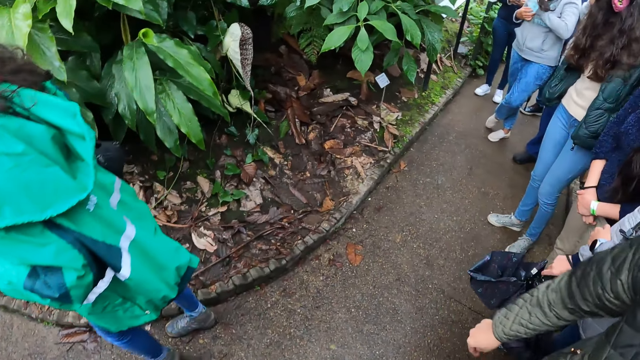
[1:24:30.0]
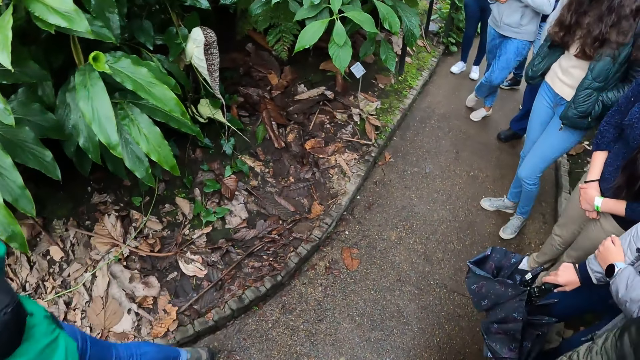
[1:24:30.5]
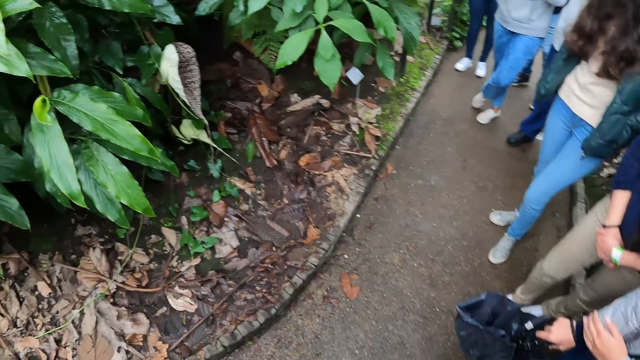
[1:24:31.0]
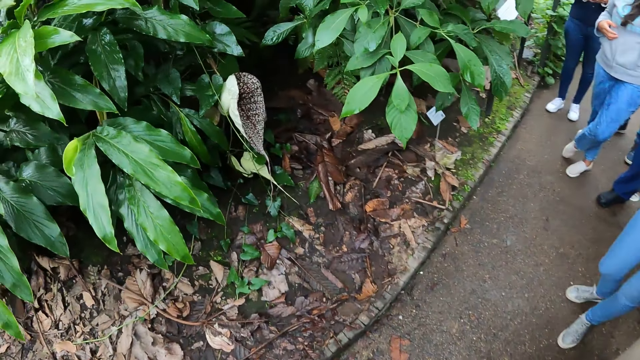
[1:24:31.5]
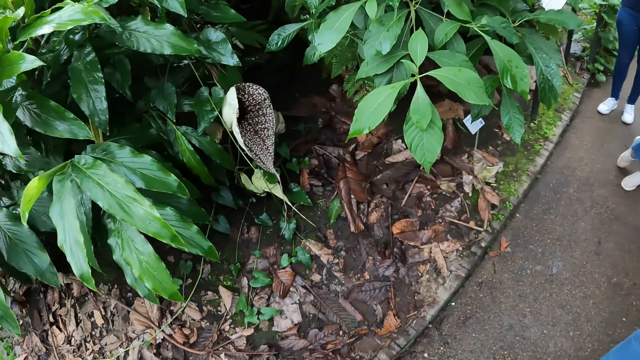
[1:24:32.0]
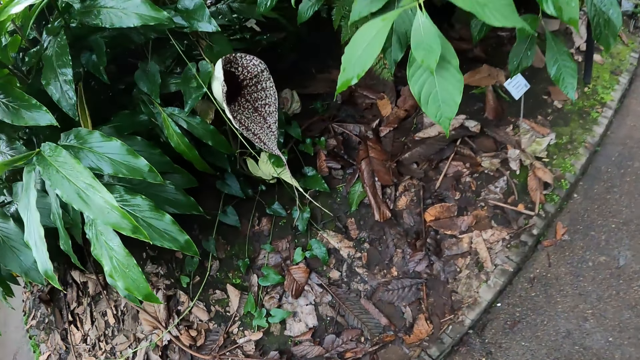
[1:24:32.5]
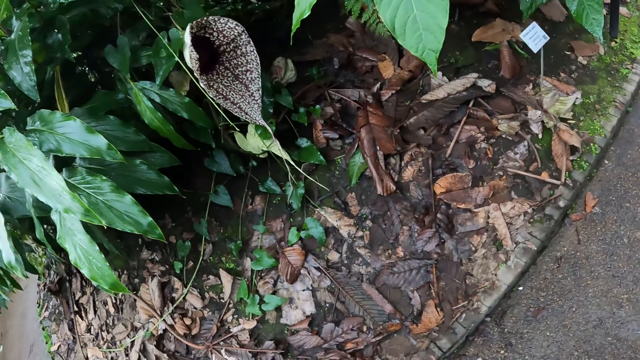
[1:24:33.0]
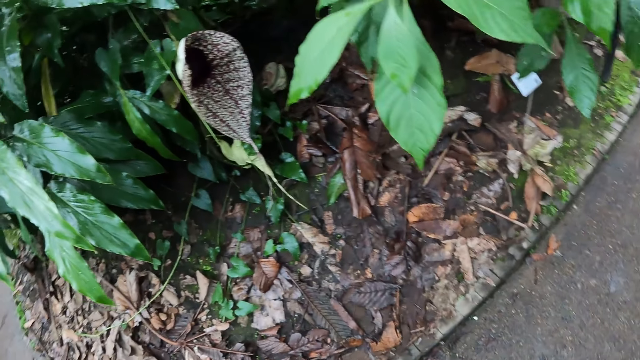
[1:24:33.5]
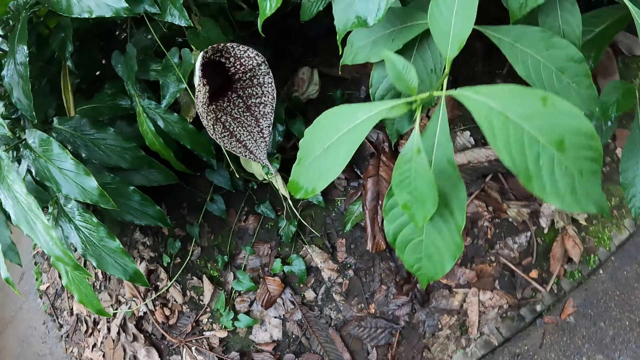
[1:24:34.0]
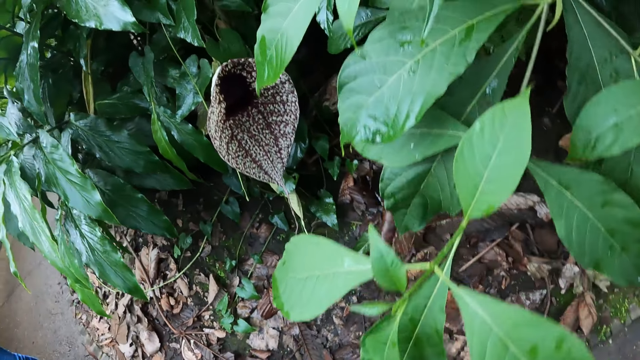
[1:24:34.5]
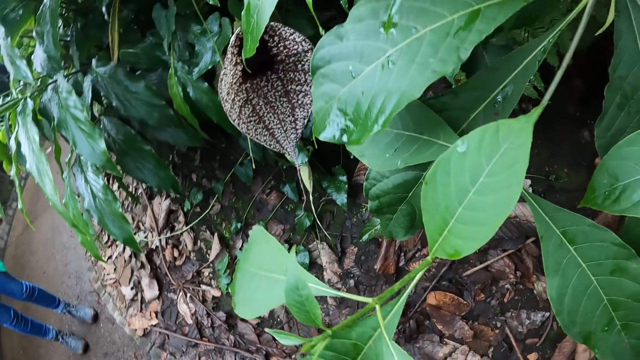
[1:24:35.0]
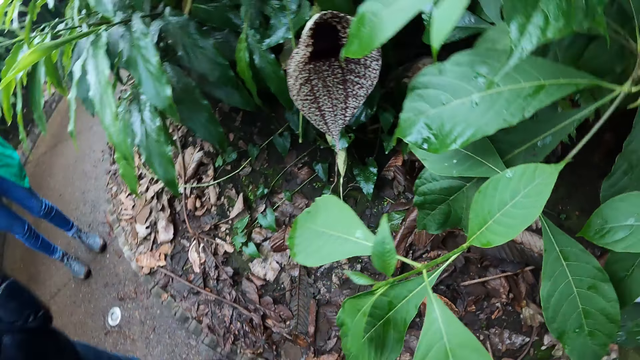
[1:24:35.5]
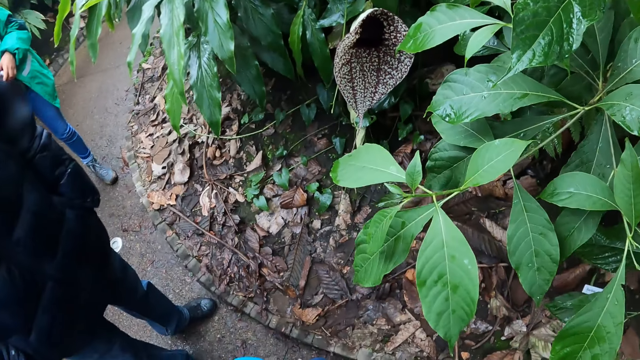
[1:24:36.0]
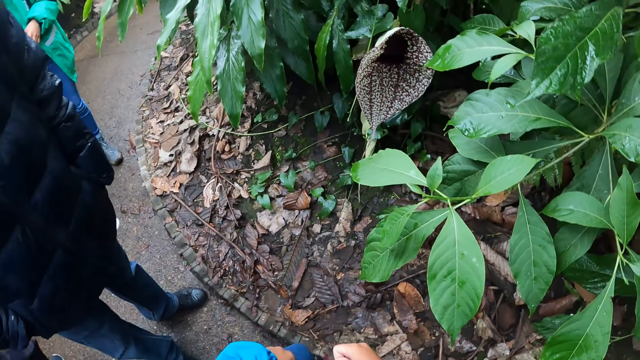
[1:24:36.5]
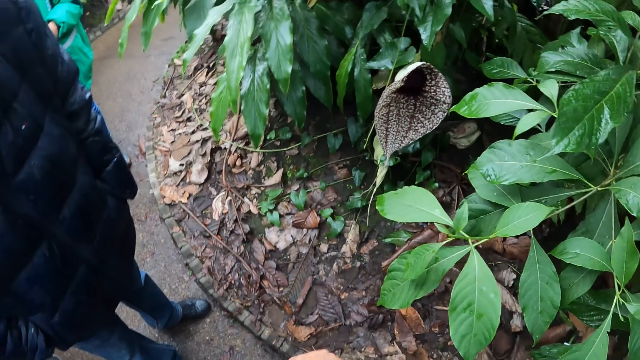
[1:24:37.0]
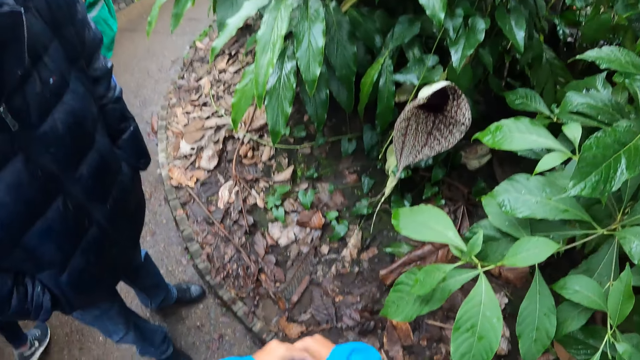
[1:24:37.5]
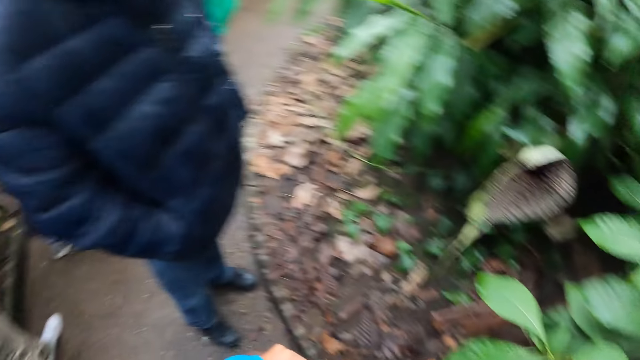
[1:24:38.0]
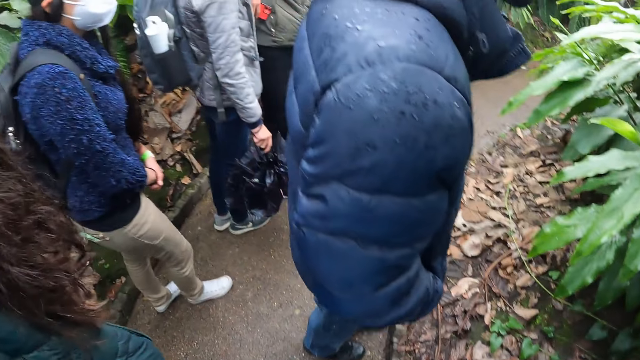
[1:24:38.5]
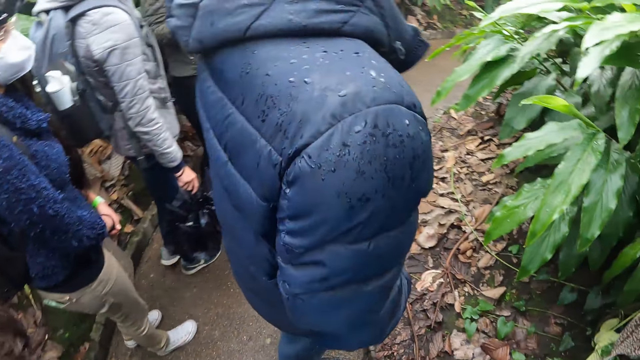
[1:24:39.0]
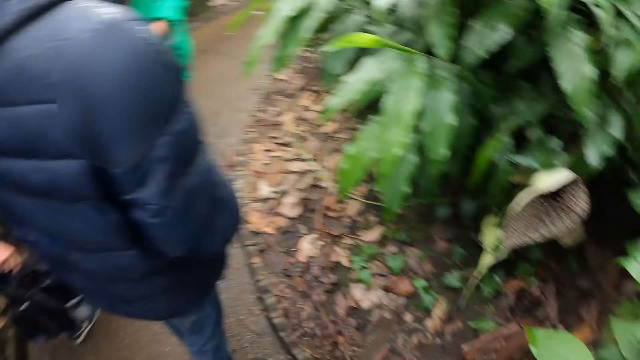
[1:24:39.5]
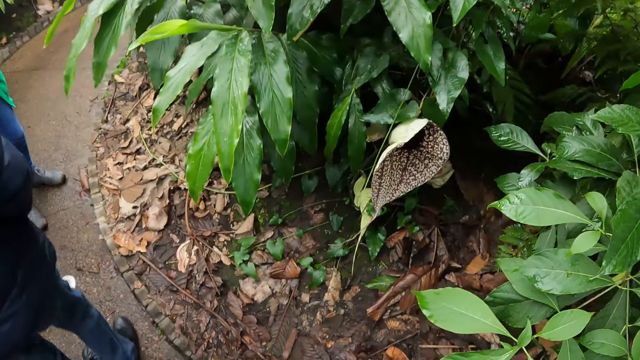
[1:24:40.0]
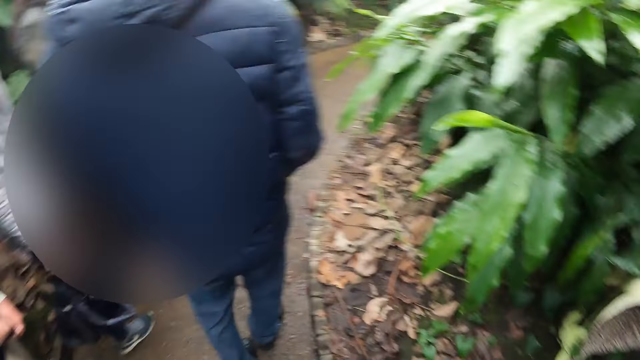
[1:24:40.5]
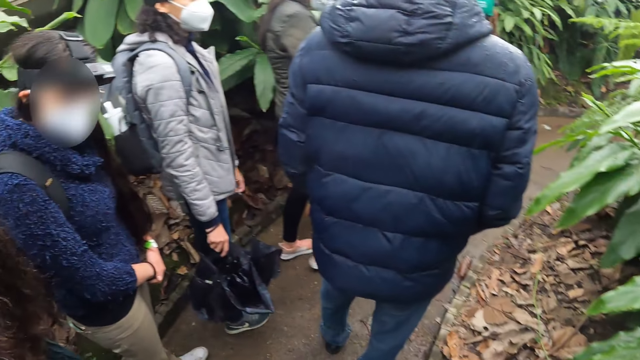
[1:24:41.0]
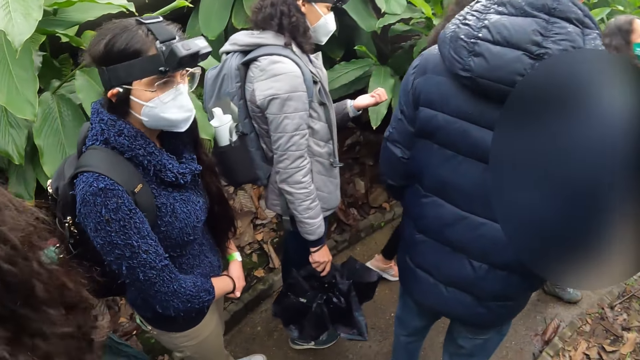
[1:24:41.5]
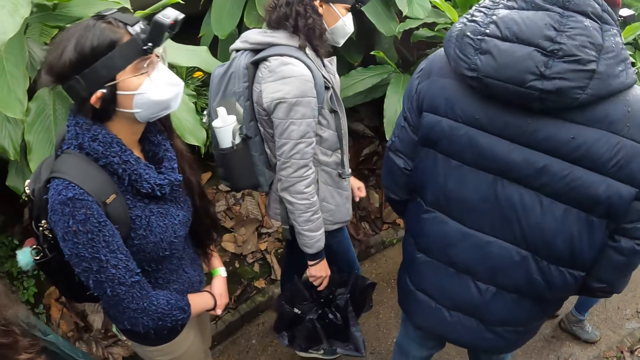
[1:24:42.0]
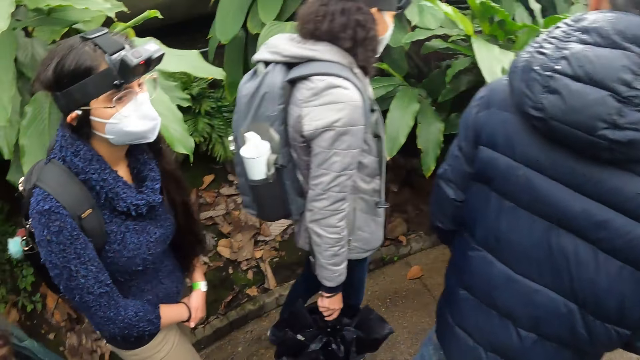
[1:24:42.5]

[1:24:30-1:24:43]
The camera wearer walks with the group of people in the garden.

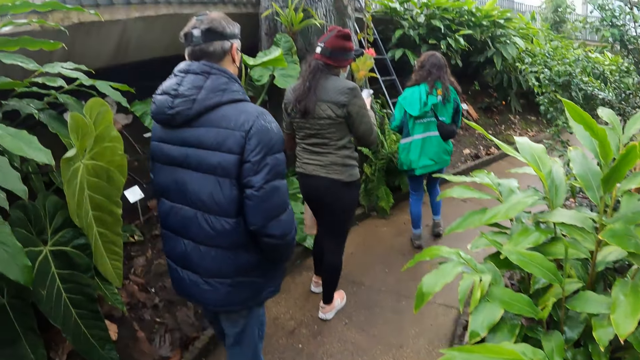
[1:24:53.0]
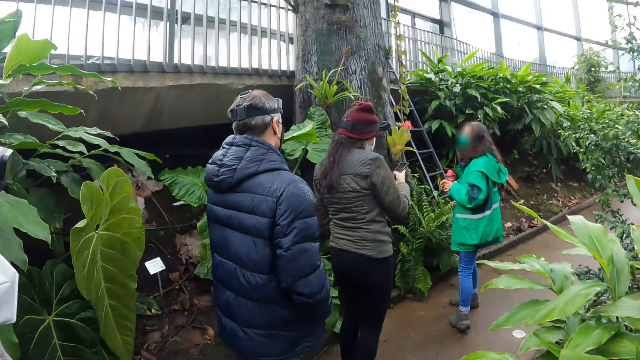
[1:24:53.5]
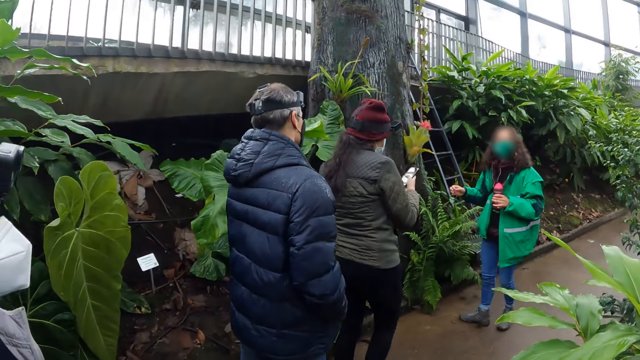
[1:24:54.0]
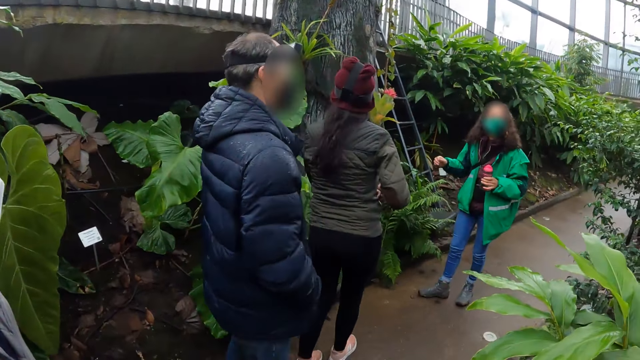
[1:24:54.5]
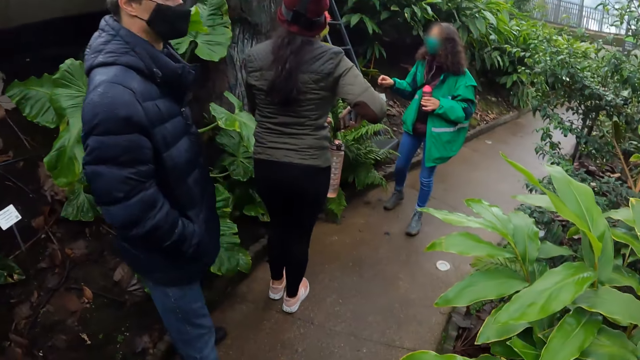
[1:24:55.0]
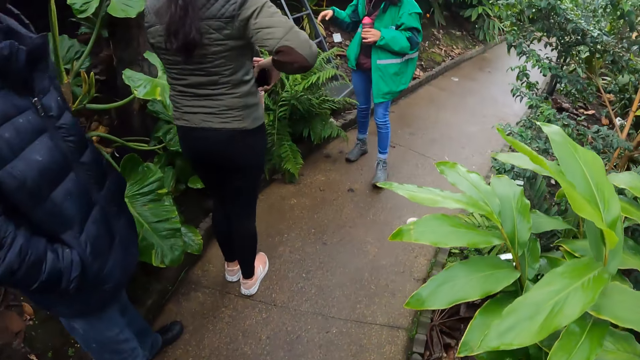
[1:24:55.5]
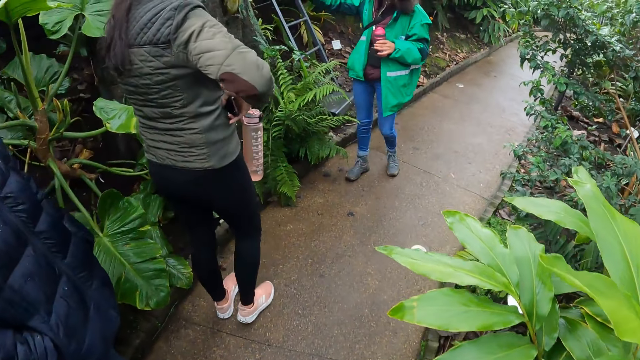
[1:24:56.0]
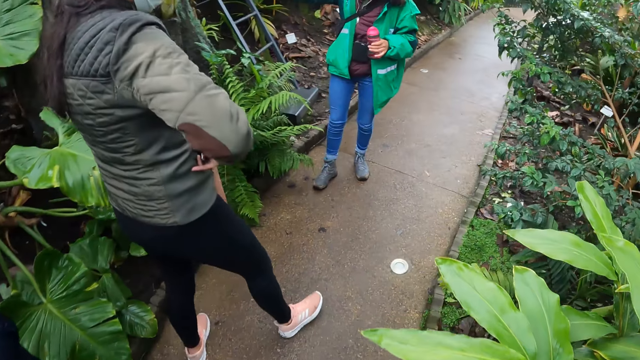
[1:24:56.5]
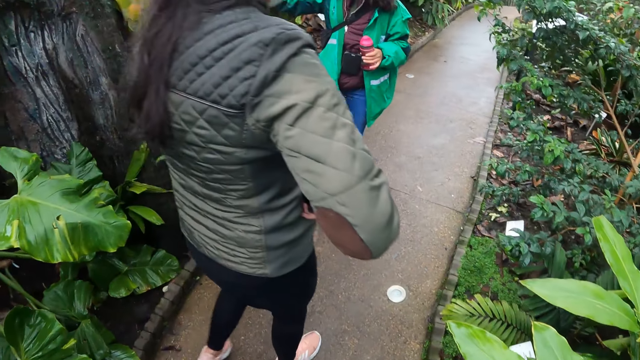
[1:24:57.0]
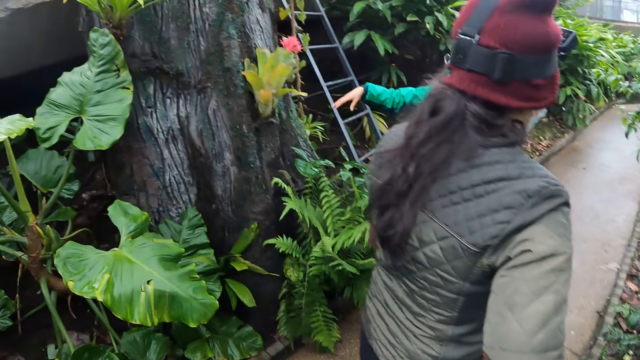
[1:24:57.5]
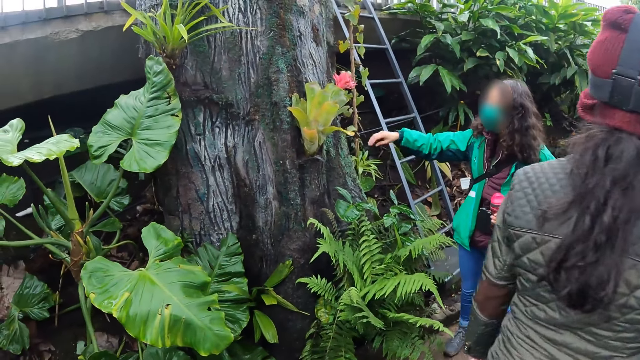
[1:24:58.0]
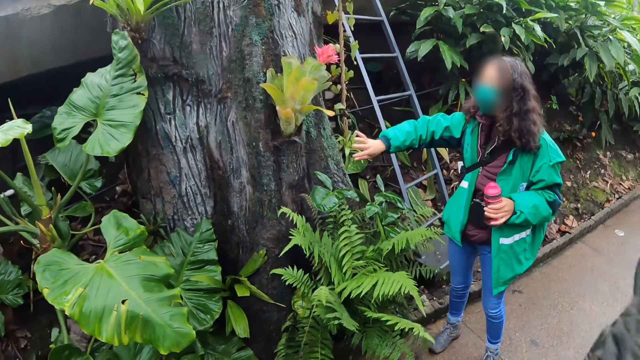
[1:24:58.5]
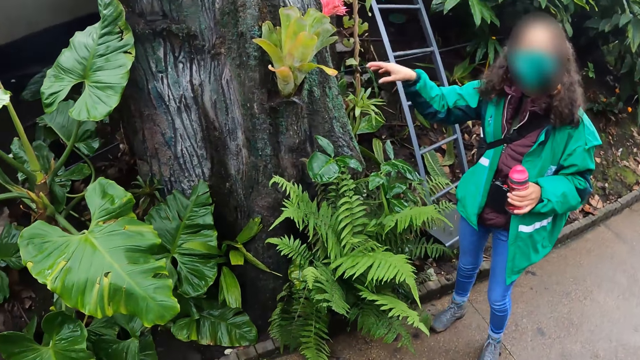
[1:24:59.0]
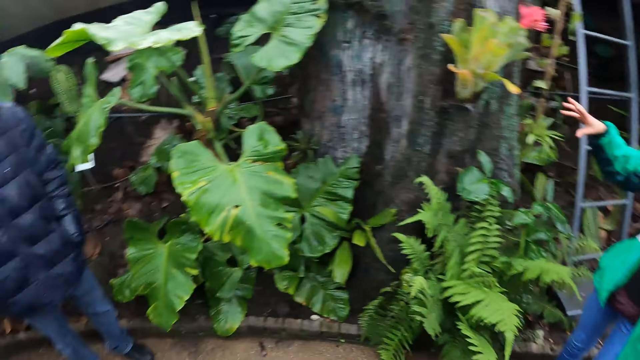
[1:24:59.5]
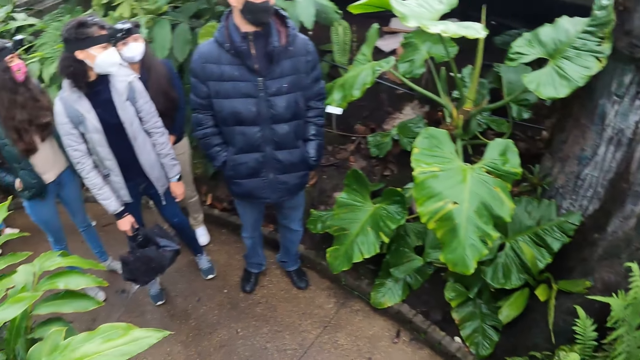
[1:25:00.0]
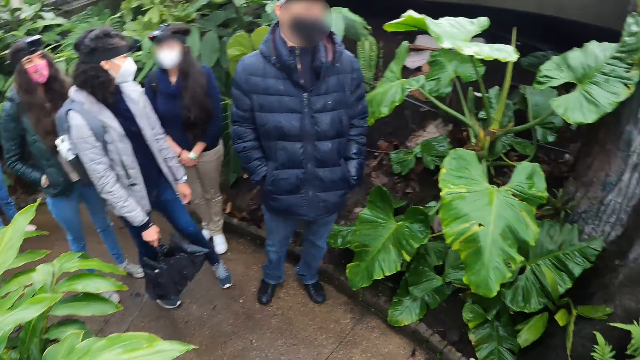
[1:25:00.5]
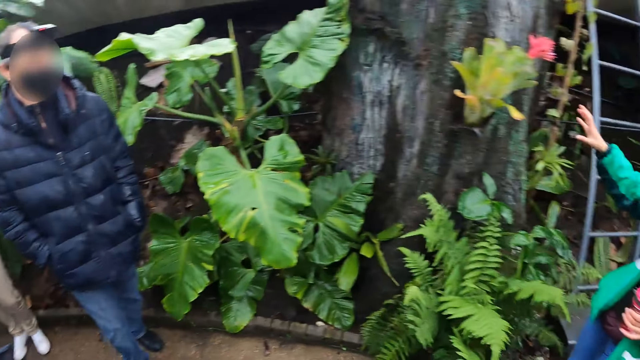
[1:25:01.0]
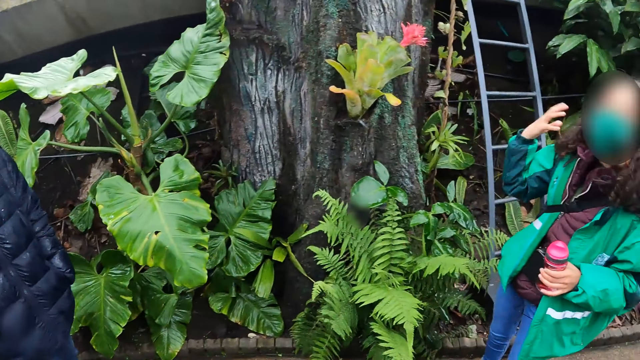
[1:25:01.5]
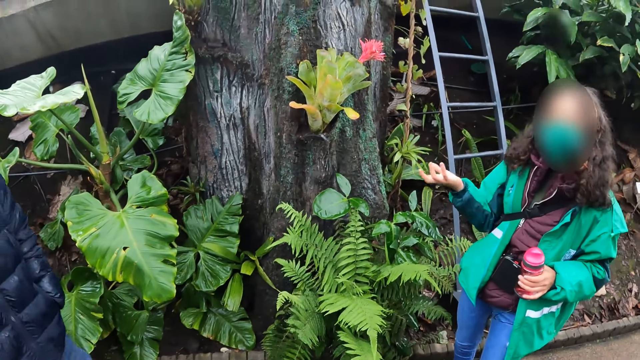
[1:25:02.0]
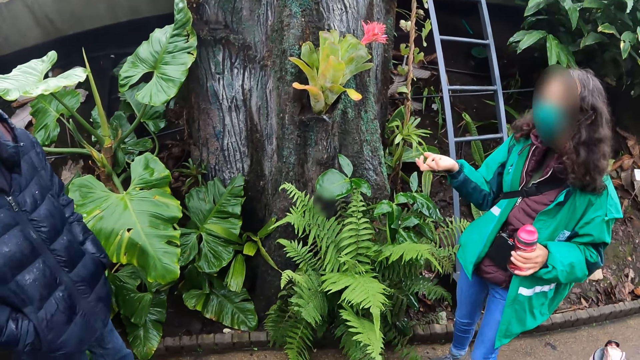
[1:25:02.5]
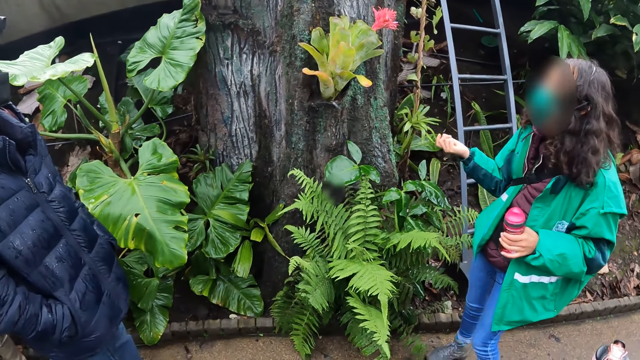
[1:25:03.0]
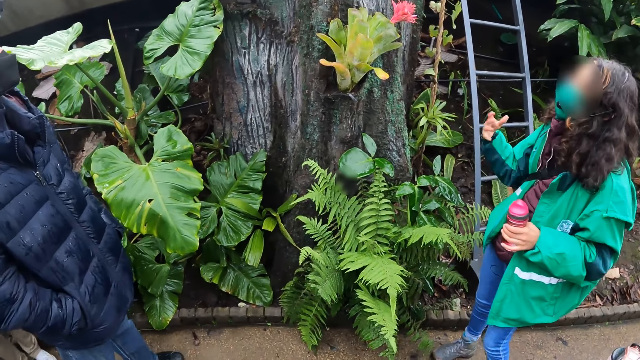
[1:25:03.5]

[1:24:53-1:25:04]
The group of people stops in front of a tree. A lady points at the tree.
